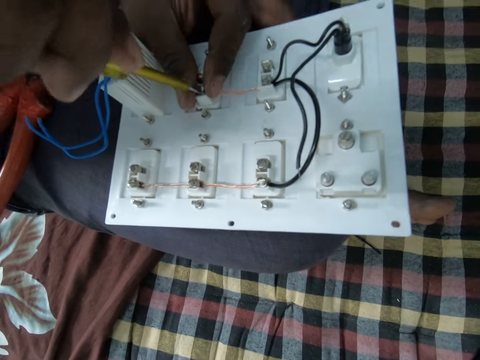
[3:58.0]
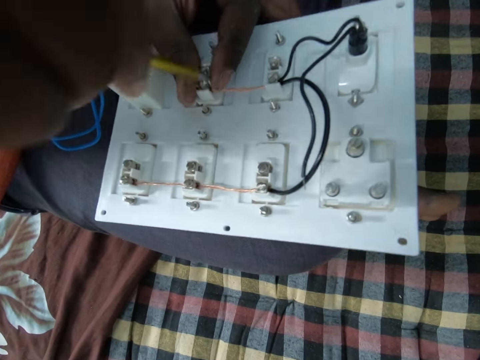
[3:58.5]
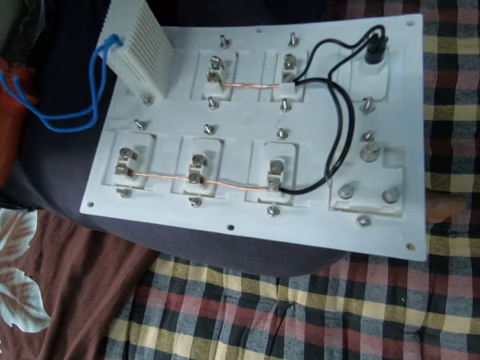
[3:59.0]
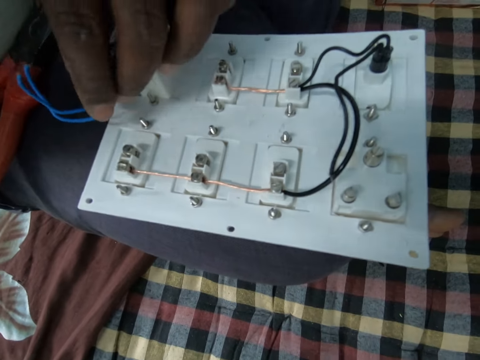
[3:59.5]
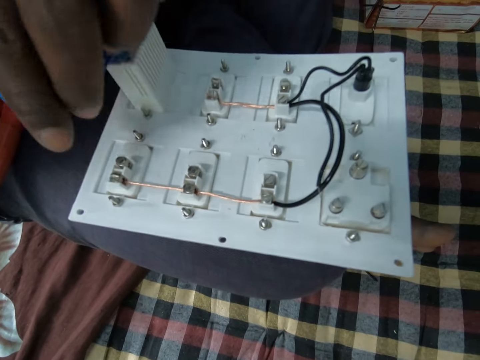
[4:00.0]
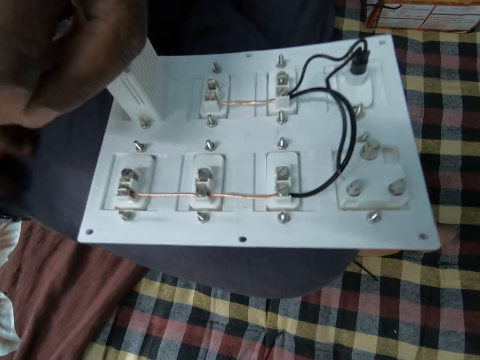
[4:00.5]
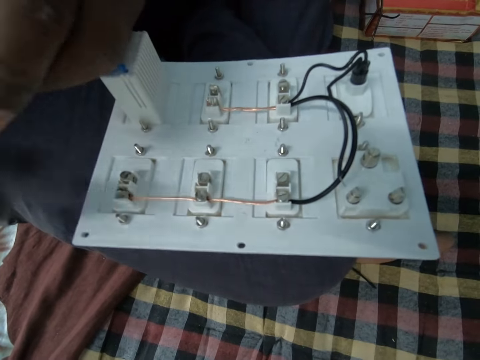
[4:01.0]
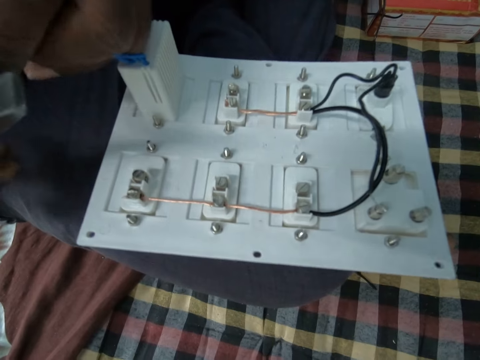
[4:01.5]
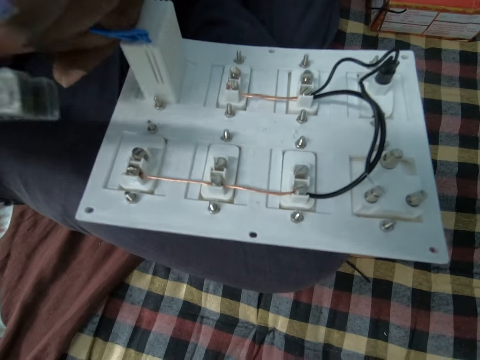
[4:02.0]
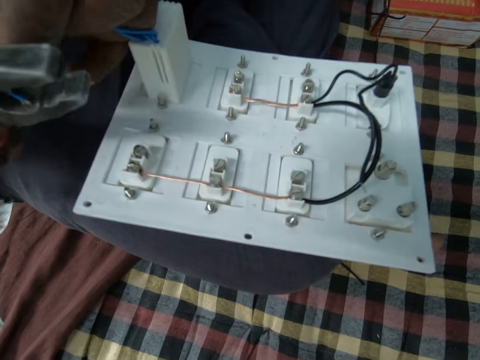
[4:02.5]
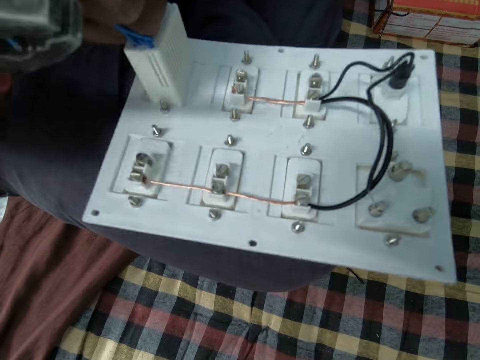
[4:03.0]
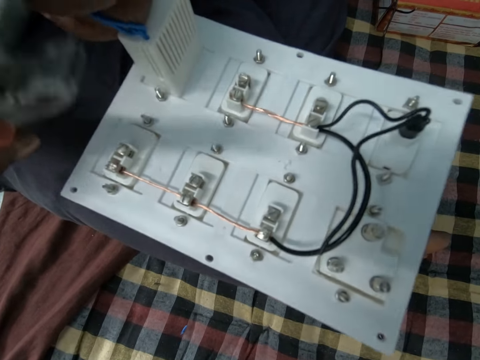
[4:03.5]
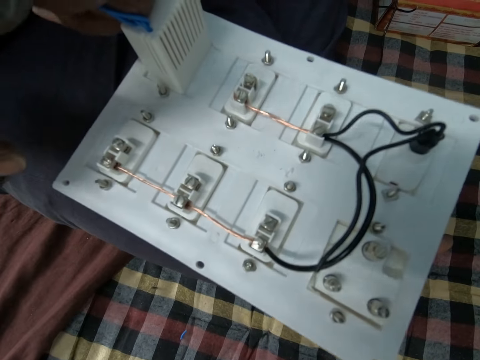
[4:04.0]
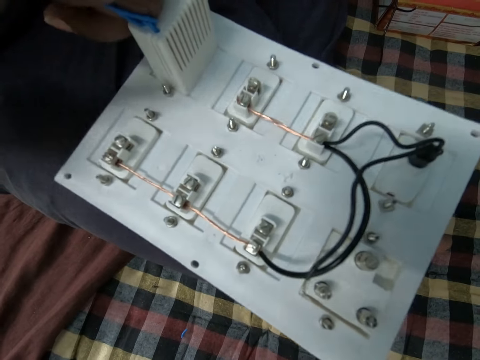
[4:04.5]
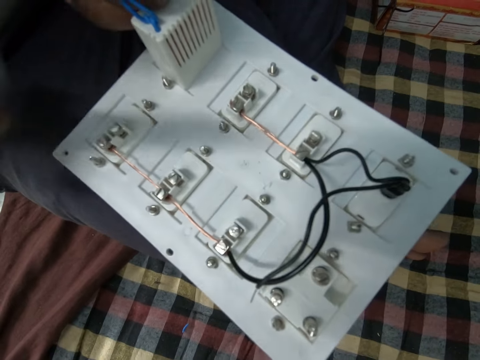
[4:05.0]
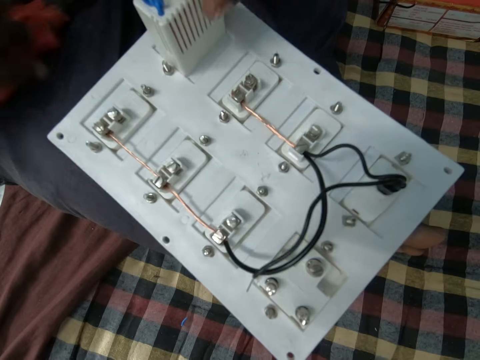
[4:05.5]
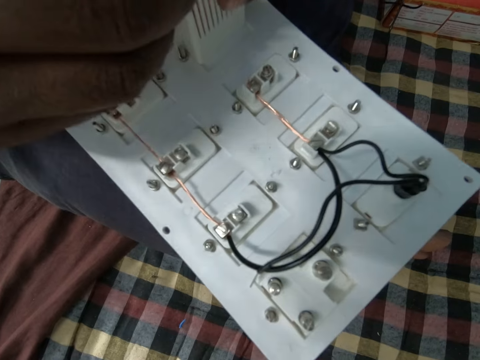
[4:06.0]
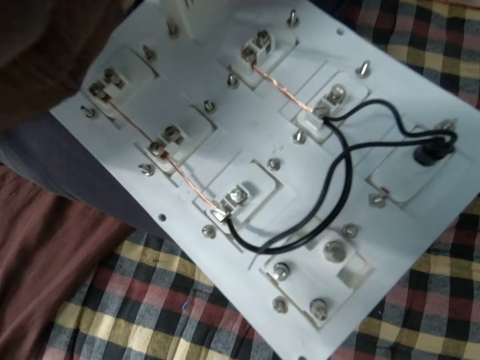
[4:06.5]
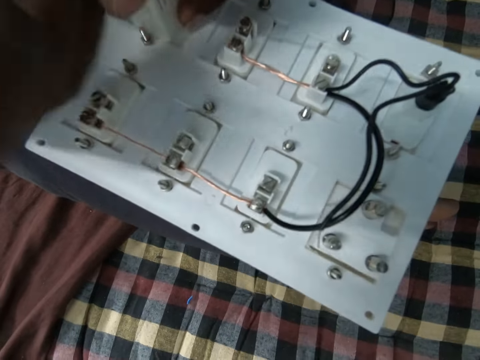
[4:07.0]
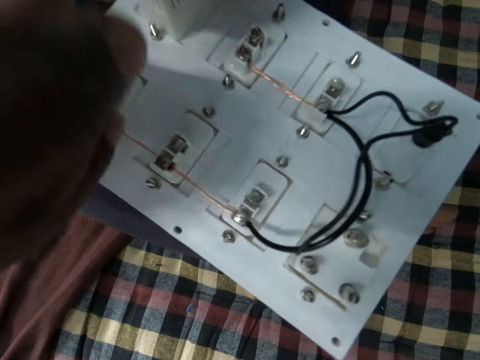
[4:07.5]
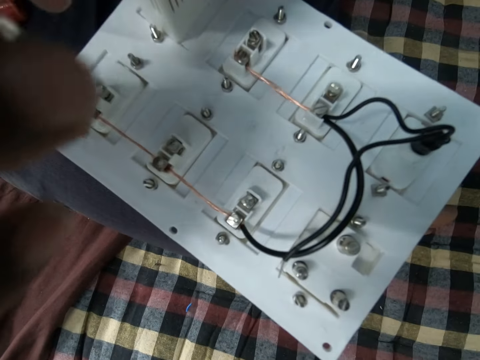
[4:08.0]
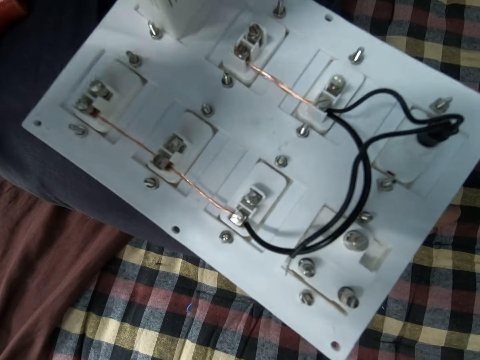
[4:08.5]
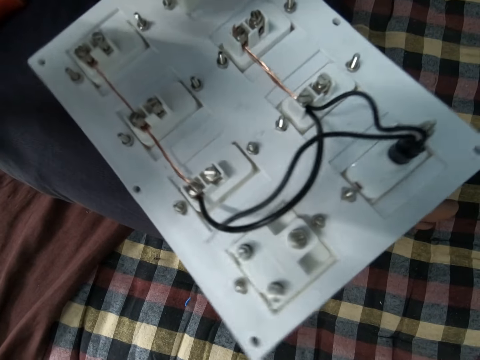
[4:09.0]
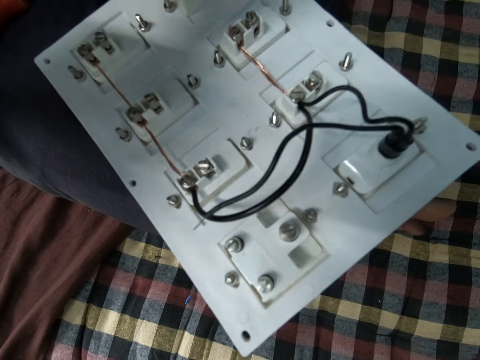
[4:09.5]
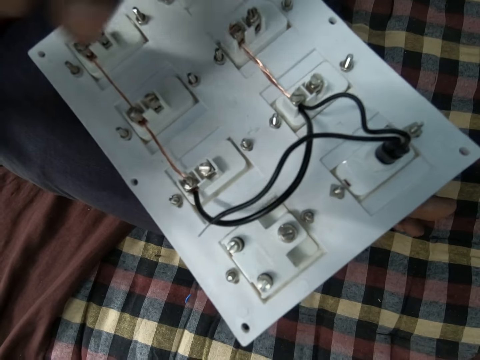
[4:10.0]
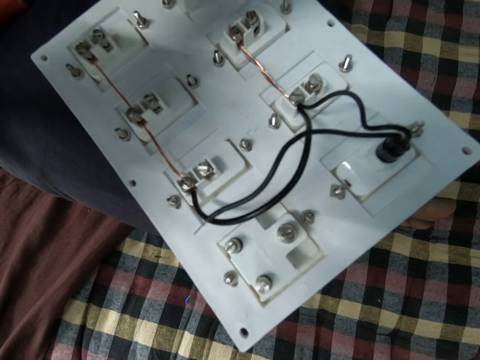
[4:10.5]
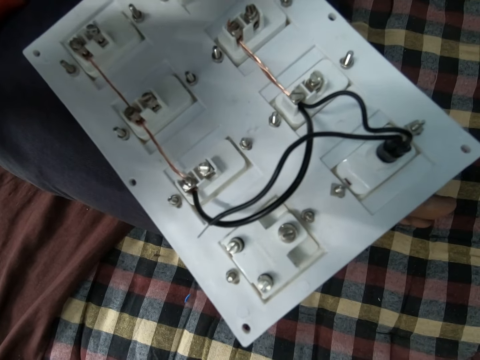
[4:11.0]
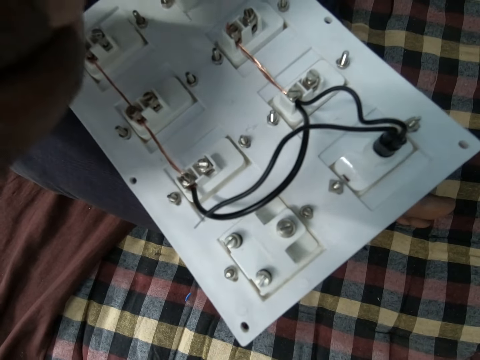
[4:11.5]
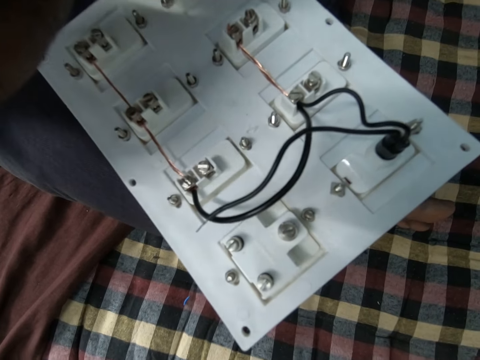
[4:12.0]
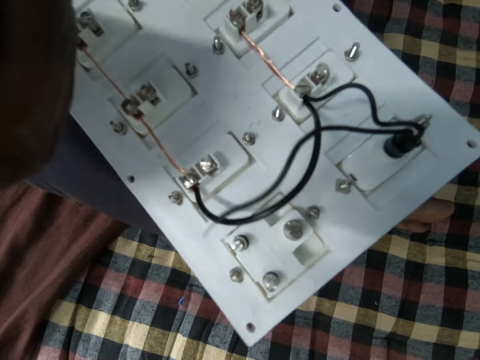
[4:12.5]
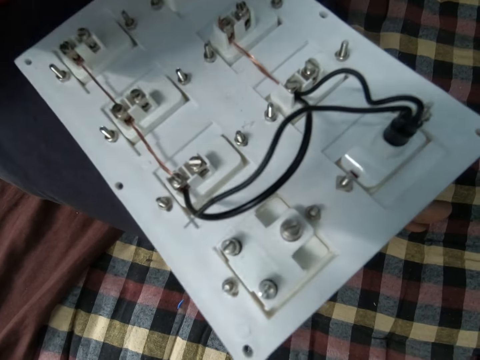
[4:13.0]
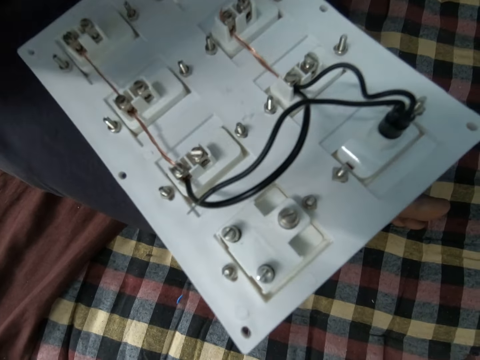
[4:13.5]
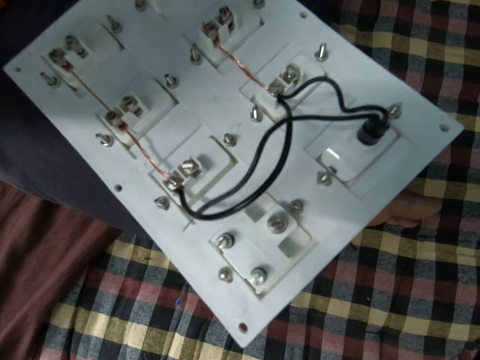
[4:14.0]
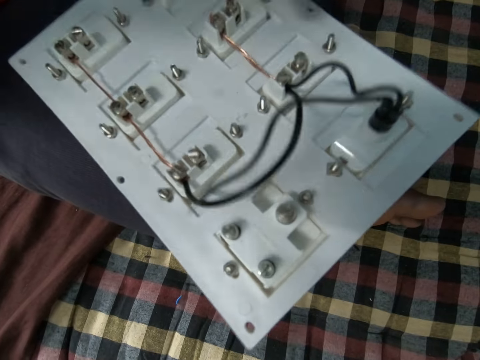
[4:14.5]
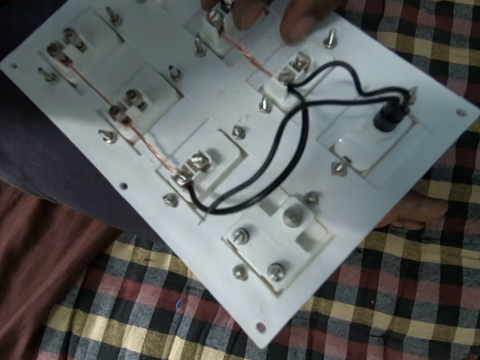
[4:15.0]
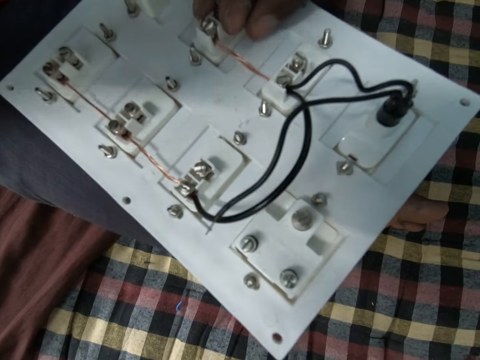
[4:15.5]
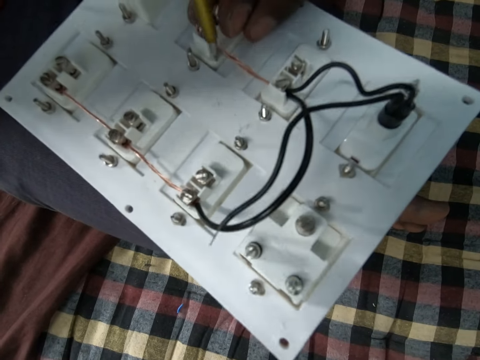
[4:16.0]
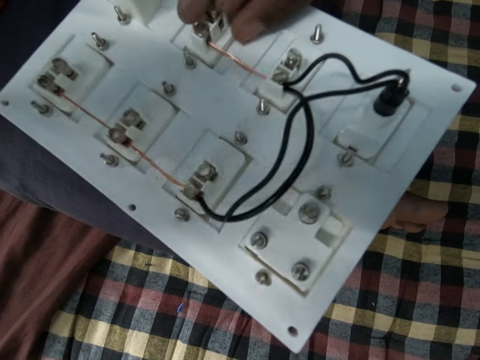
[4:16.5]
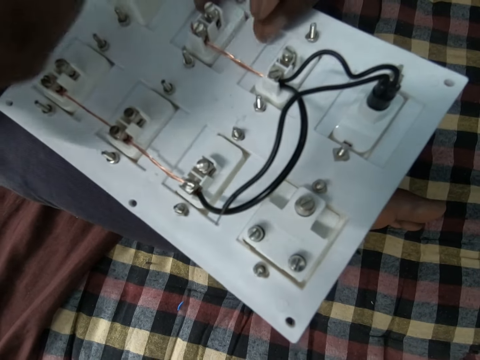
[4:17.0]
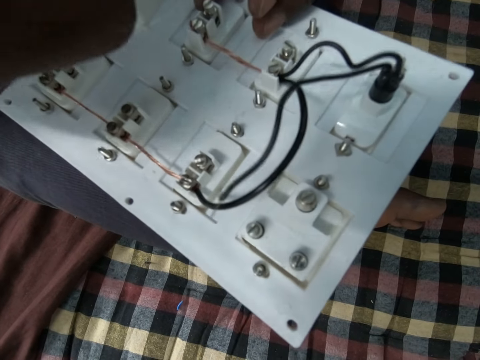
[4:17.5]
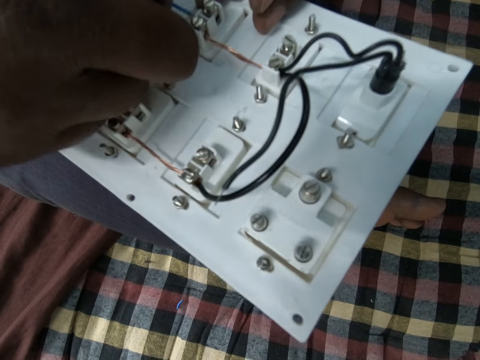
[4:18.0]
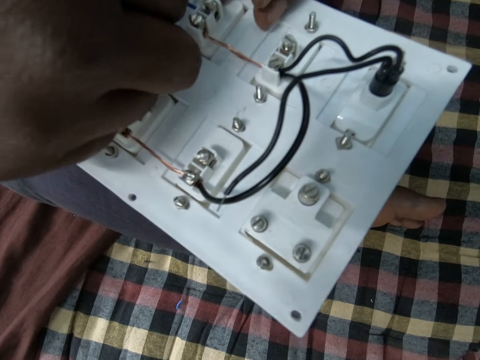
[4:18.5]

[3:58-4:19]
A man holds a wire and takes pliers. The man cuts the wire and adjusts the wire. The man holds a socket and pushes a screw.

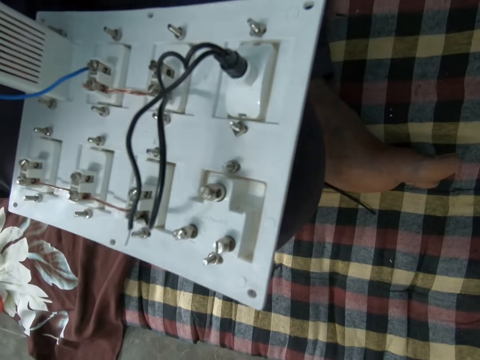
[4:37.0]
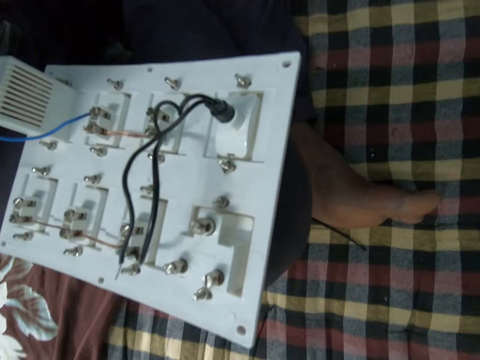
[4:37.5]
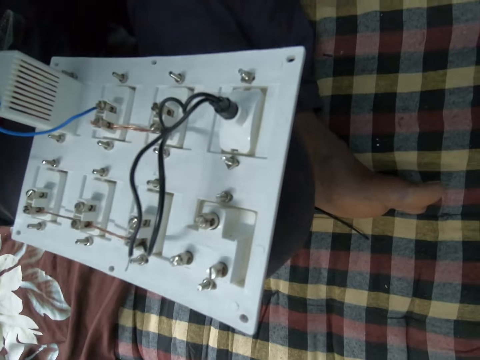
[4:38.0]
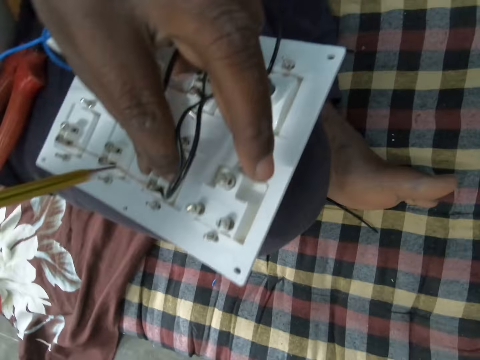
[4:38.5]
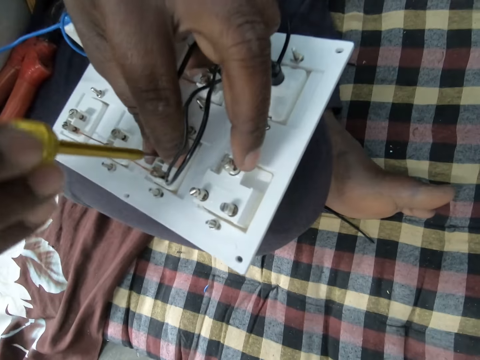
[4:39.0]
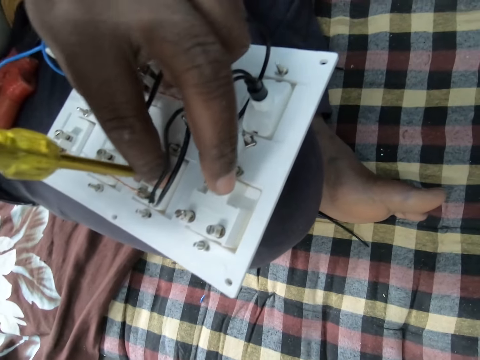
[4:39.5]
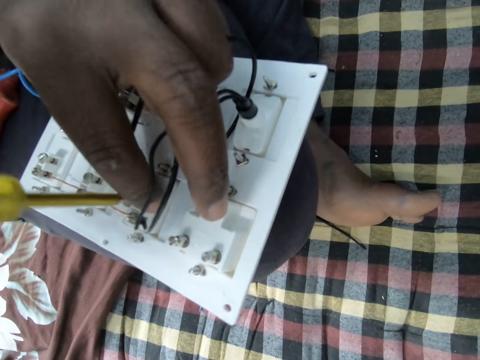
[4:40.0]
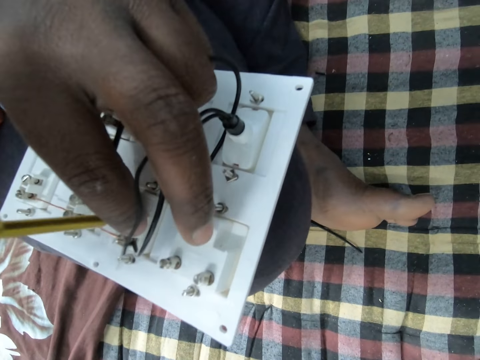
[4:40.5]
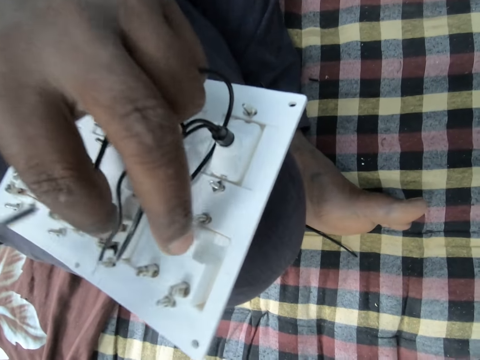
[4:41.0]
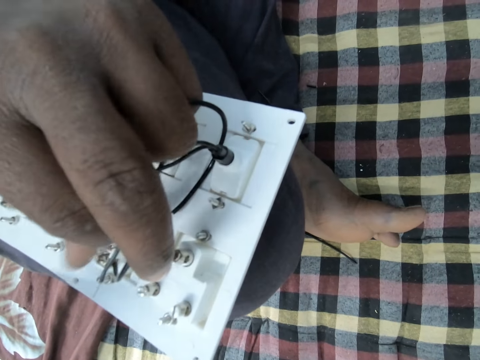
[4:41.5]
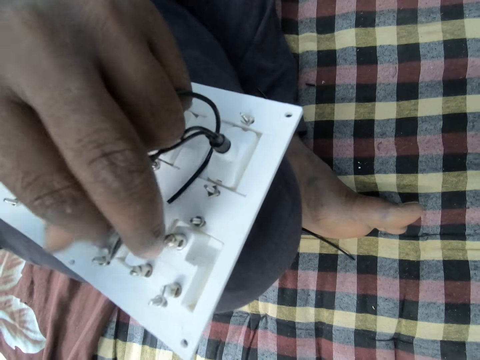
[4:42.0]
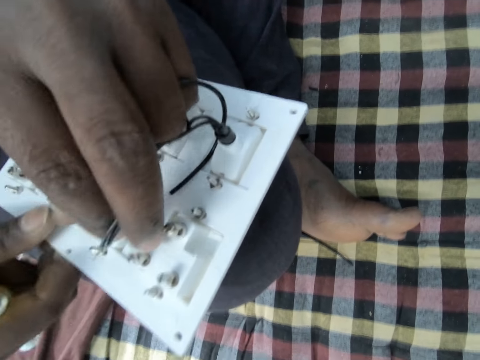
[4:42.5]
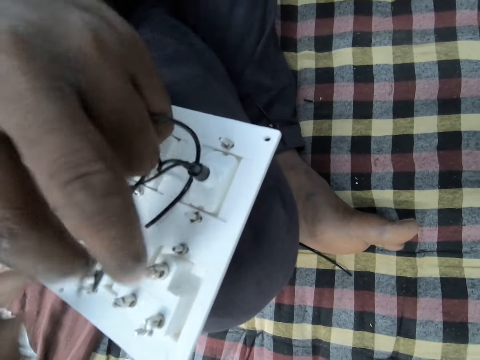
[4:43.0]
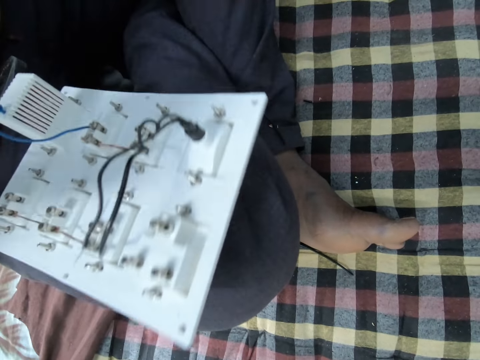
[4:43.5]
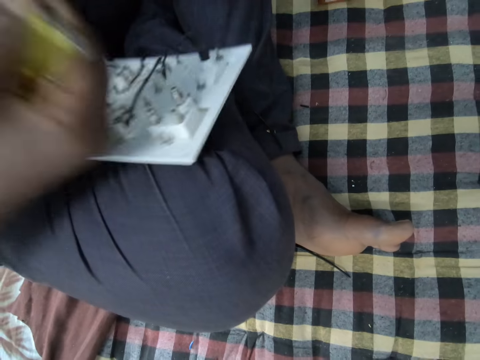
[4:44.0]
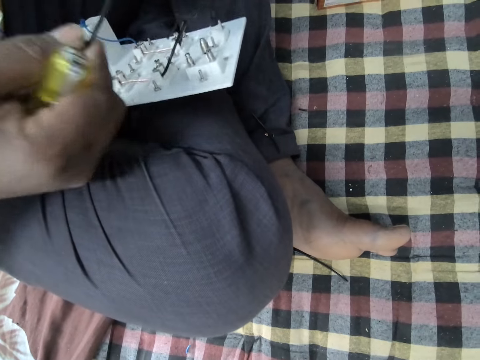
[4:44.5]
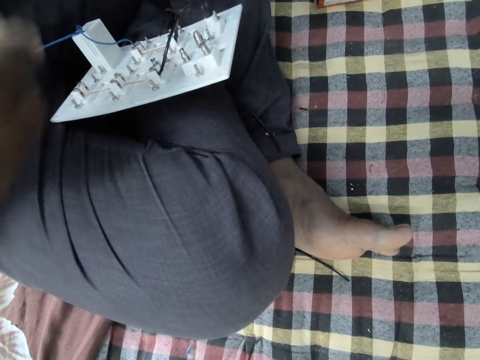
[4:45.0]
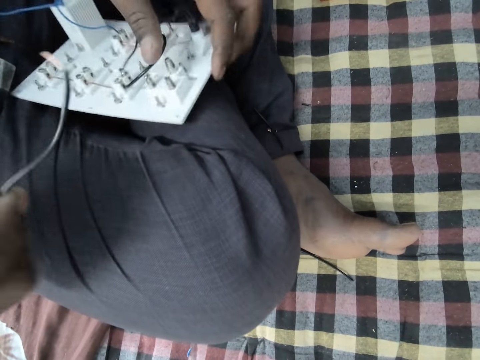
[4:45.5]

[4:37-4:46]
A man tightens a screw and tightens the screw with the hand. The man holds a socket and holds a wire.
